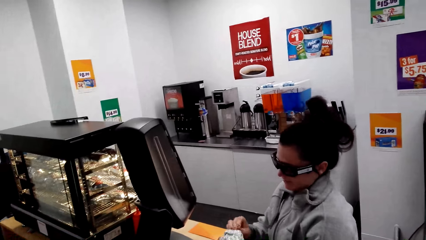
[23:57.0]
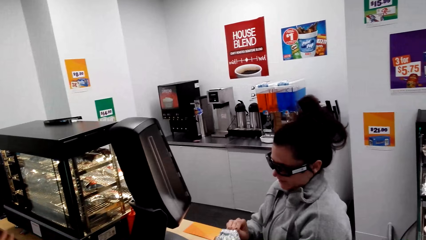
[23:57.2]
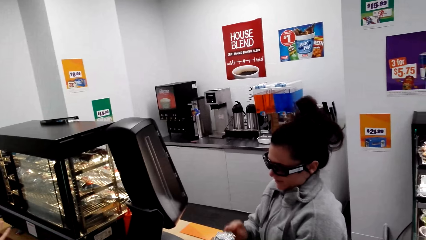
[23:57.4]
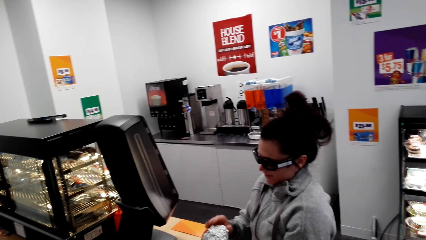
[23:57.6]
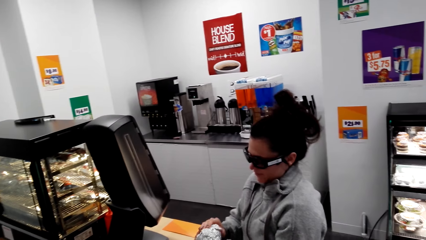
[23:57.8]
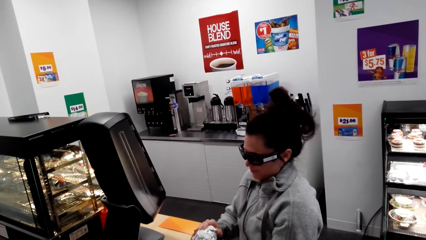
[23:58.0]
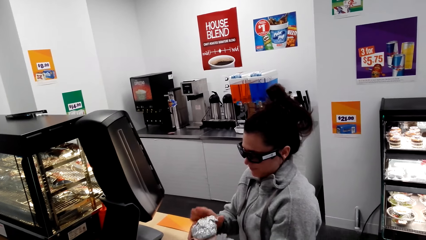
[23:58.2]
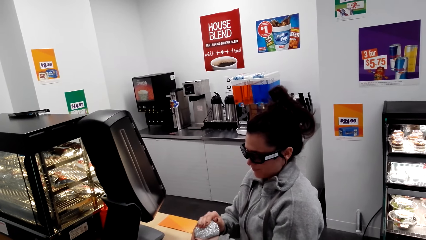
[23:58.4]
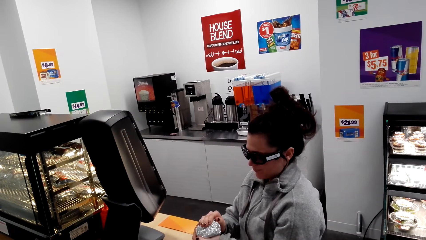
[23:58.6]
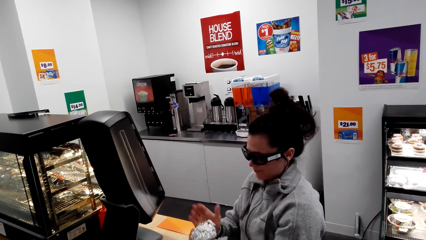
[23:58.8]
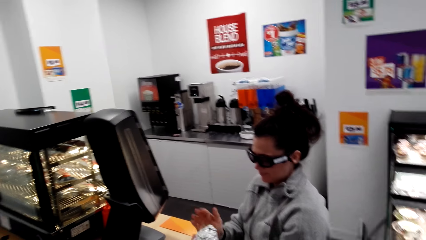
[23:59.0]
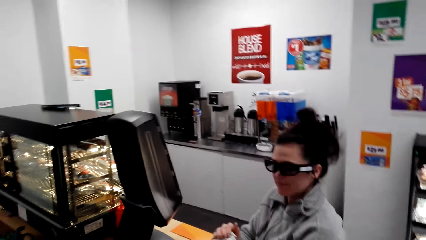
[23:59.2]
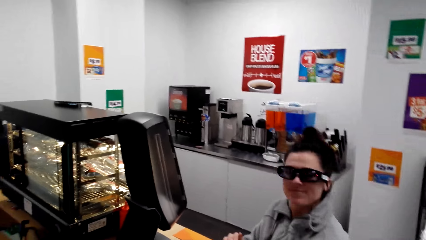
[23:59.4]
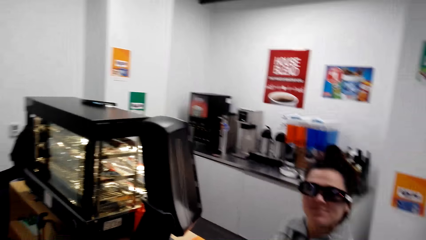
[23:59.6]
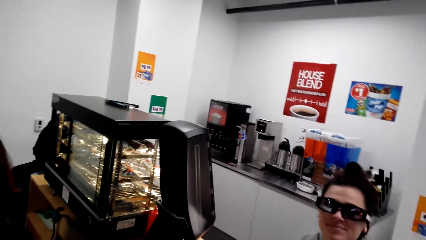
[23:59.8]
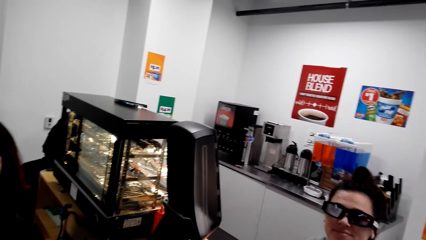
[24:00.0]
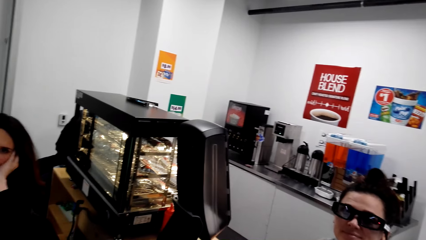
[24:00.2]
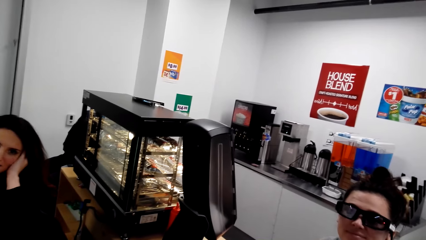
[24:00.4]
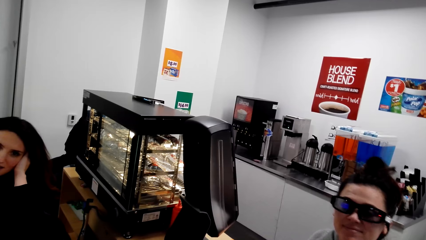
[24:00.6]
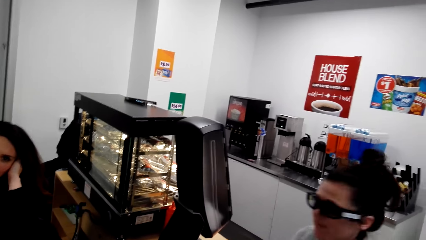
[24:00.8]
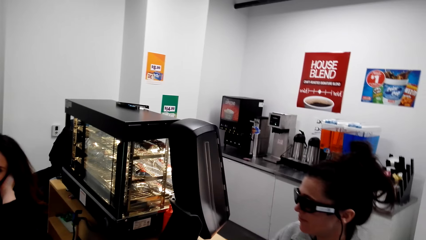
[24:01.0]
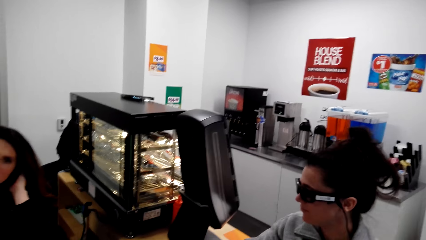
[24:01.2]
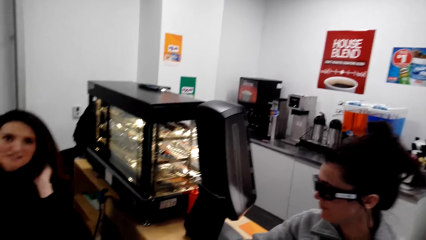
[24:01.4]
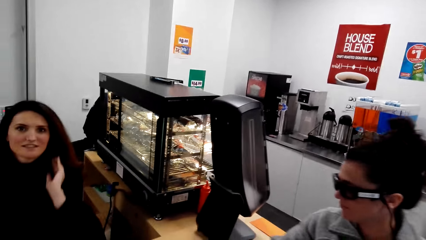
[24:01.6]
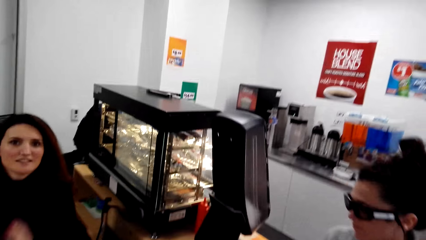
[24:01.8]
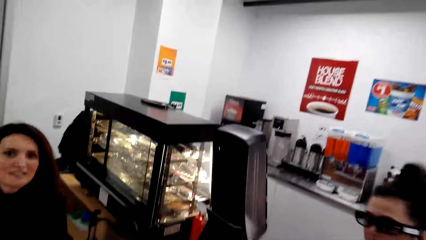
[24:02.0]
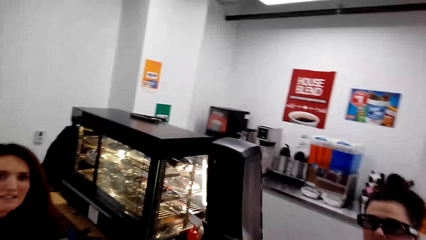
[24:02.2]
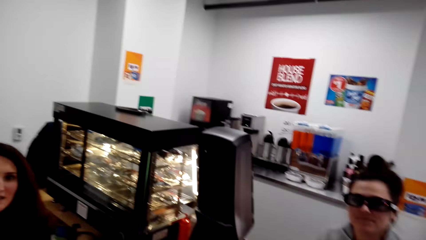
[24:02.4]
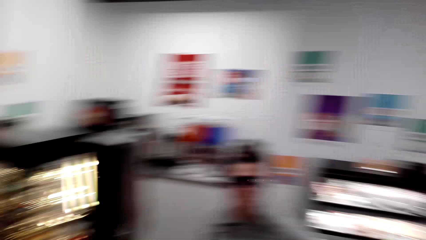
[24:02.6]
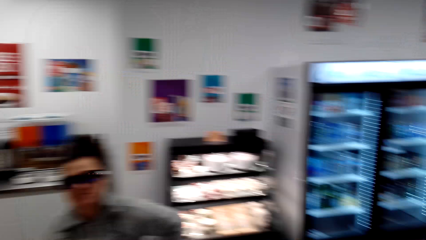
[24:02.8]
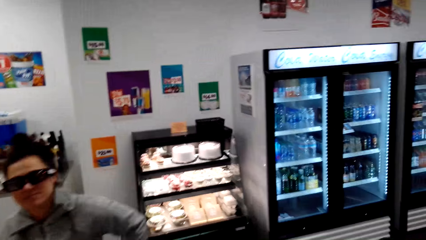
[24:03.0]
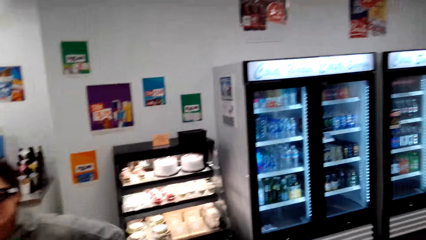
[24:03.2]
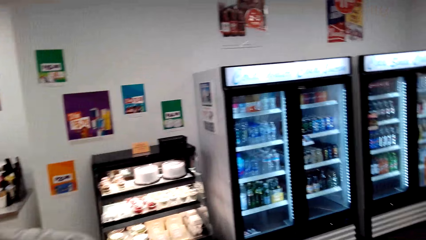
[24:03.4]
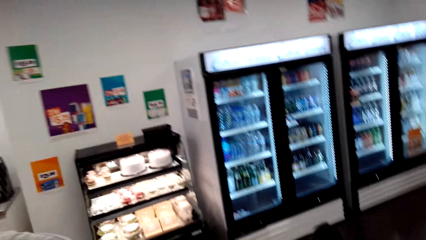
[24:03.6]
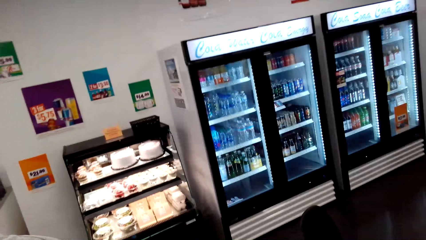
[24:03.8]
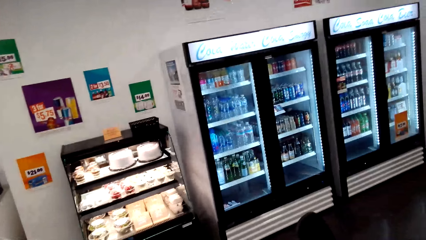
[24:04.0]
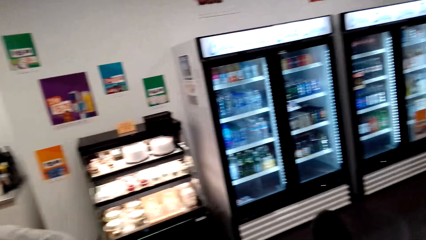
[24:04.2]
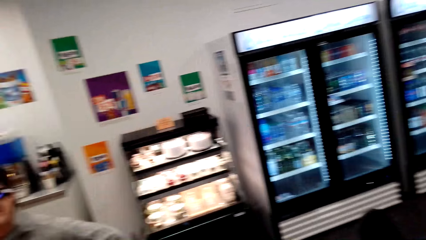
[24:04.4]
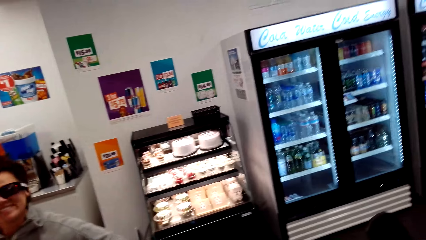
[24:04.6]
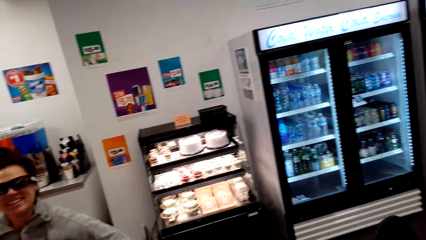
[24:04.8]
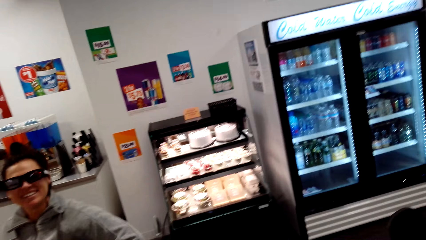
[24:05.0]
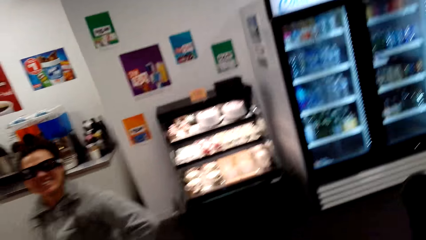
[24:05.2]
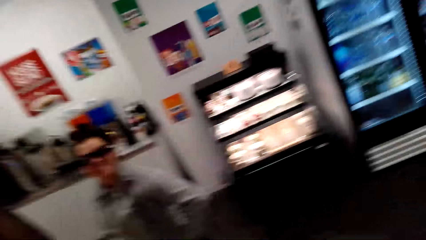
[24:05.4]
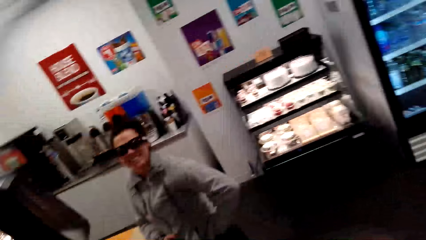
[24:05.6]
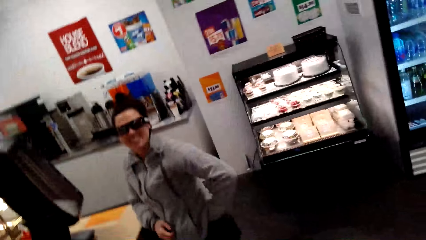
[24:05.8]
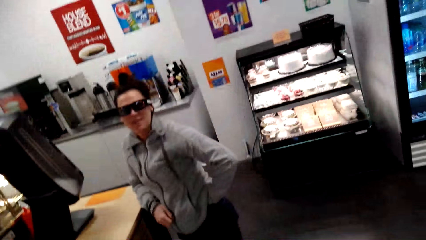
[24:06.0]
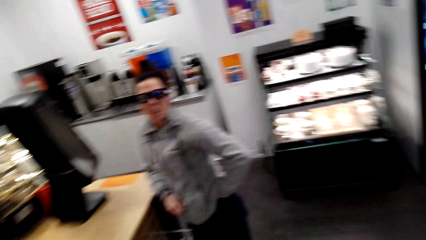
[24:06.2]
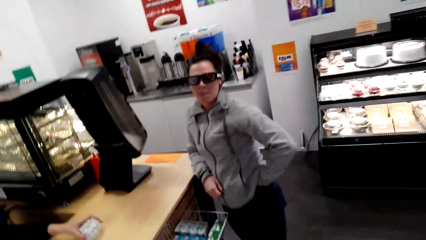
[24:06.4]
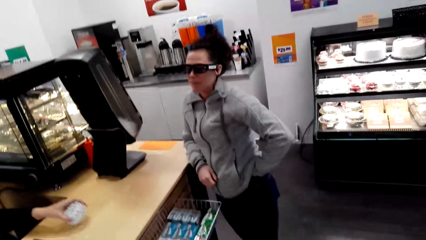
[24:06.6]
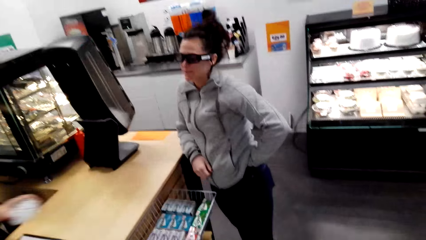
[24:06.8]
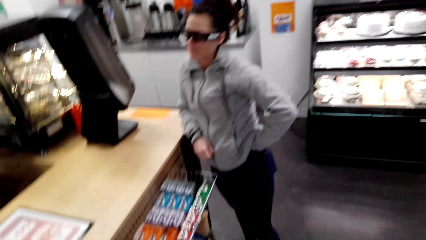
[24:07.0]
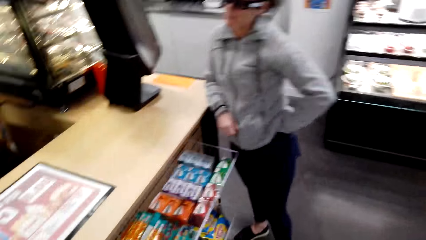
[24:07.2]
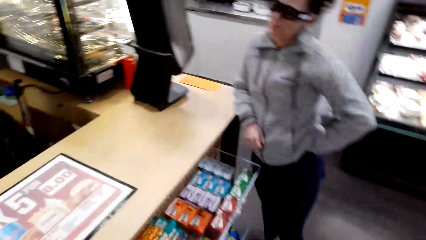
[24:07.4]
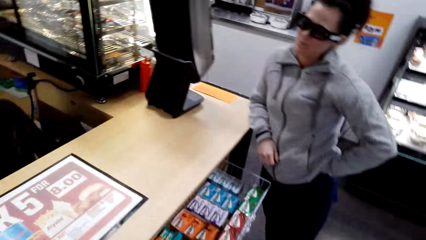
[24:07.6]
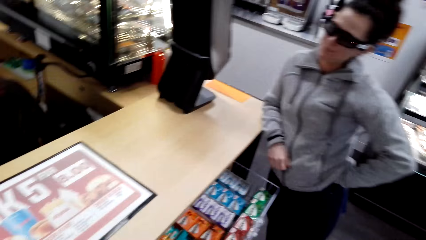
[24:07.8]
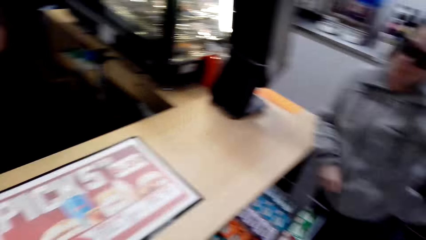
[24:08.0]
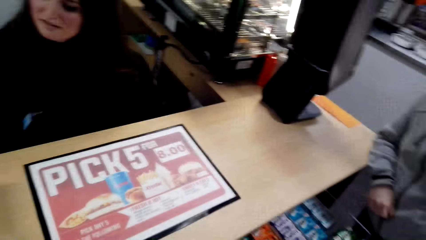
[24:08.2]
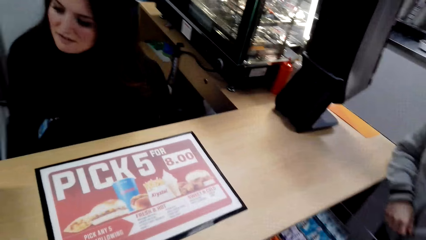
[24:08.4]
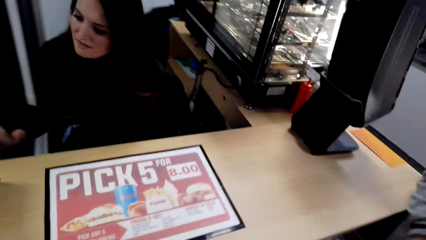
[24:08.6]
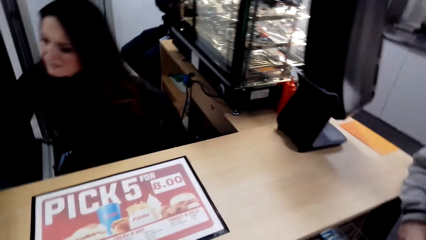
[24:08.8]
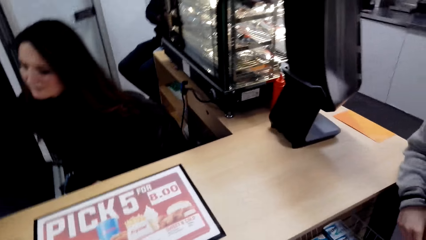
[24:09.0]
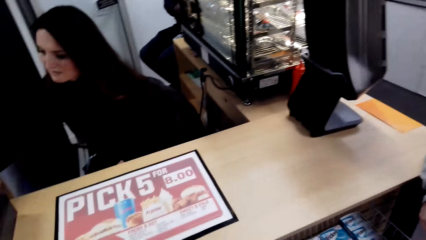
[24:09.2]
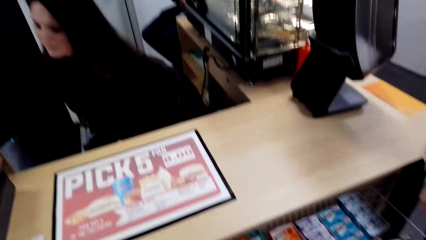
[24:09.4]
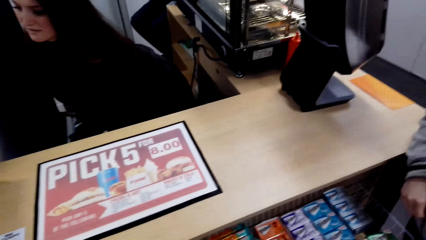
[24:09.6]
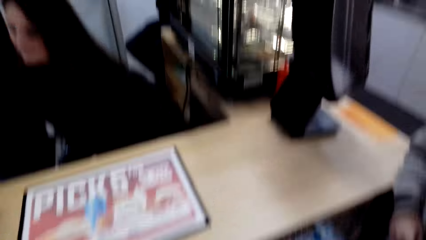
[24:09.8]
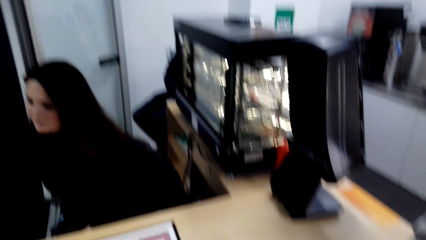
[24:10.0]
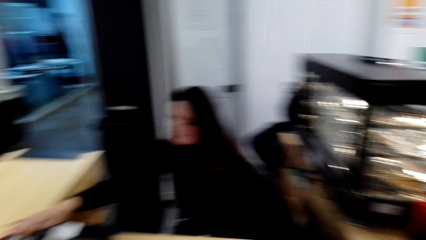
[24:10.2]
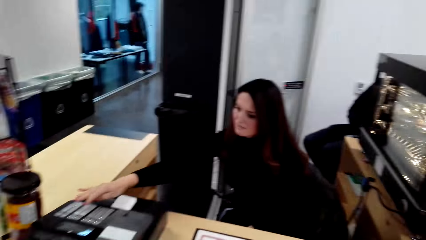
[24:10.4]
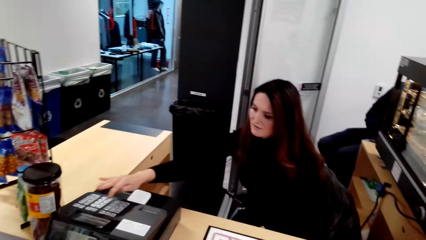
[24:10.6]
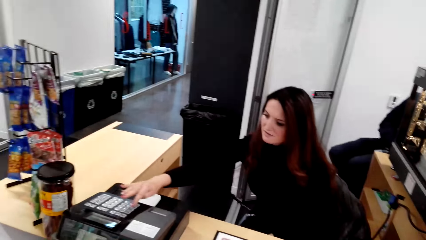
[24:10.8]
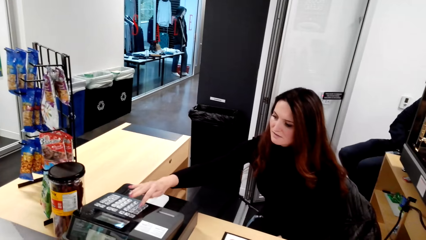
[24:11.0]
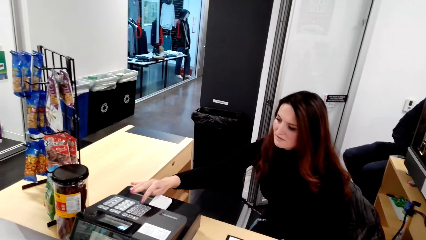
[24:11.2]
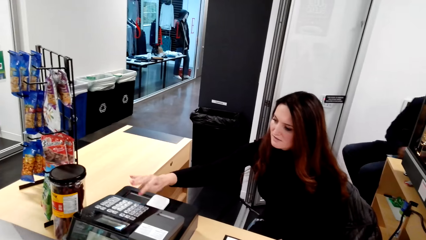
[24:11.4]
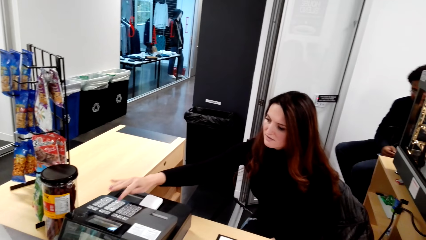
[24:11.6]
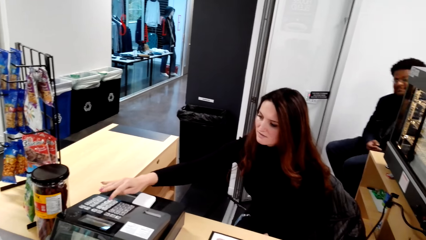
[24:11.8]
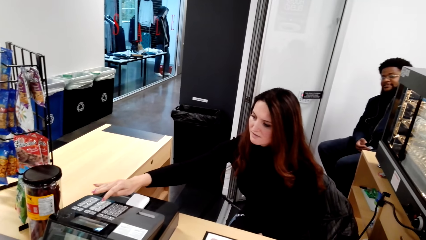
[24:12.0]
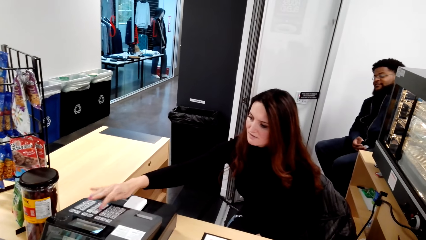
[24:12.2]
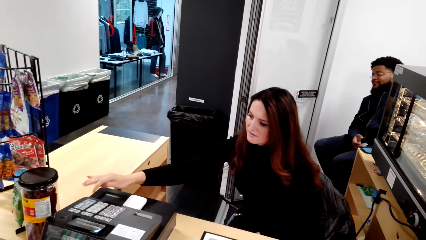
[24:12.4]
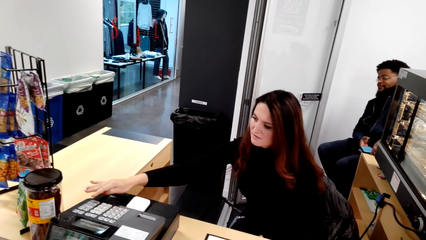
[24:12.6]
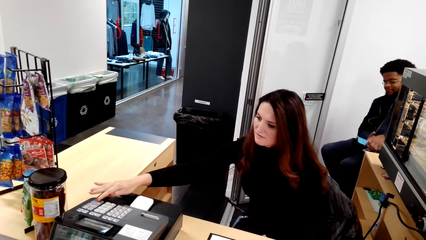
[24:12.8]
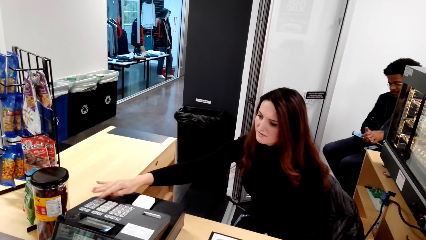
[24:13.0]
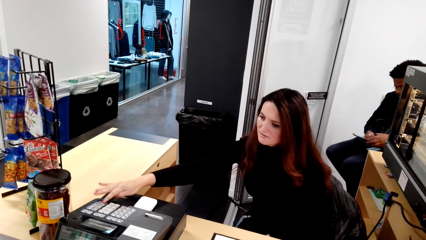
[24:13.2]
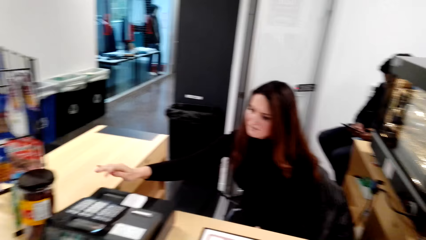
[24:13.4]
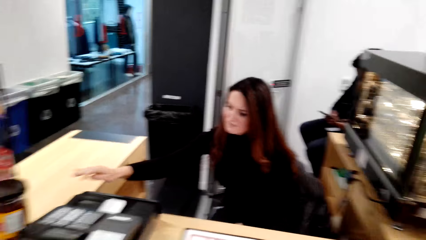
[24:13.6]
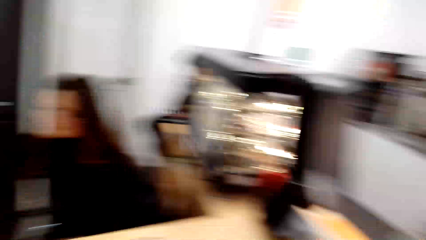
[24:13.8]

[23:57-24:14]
A woman uses gestures. The woman touches her hair. The camera wearer looks around and dialogues with a person and the woman. The woman picks a sandwich from the counter. The camera wearer dialogues with the person and the woman. The woman moves her hand. The woman operates a cash register machine.
